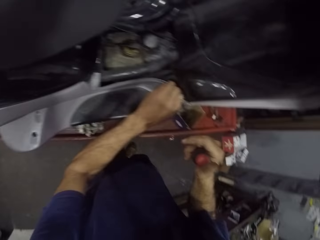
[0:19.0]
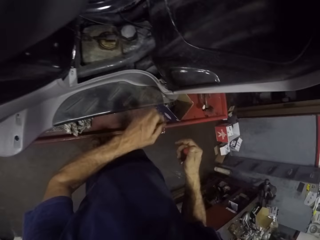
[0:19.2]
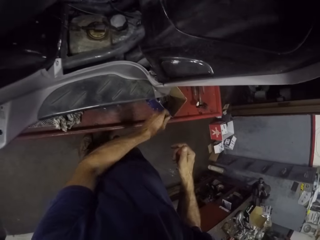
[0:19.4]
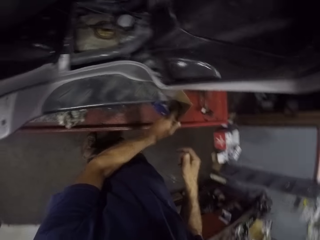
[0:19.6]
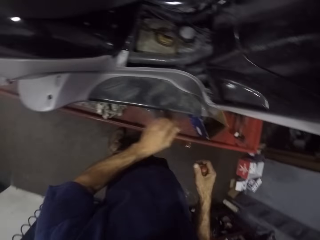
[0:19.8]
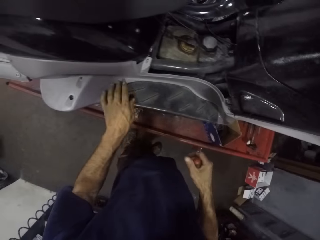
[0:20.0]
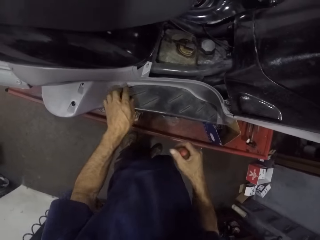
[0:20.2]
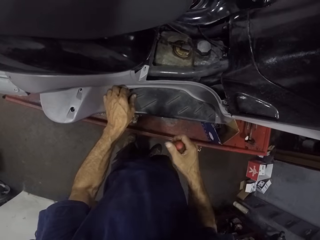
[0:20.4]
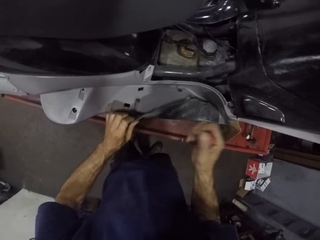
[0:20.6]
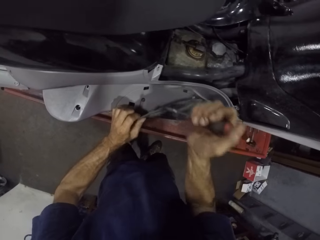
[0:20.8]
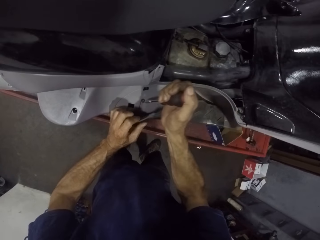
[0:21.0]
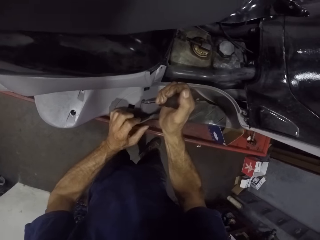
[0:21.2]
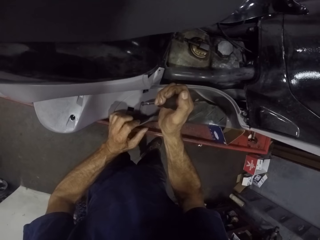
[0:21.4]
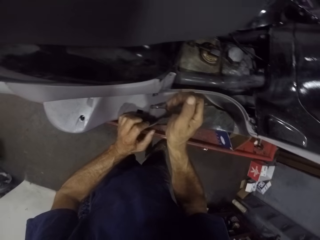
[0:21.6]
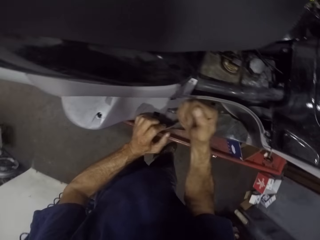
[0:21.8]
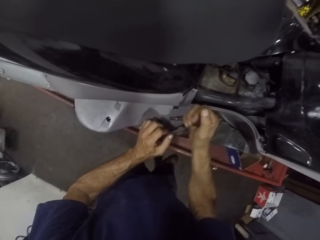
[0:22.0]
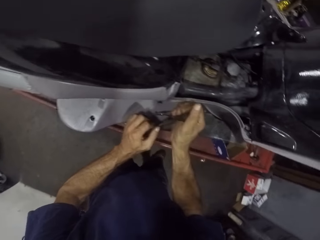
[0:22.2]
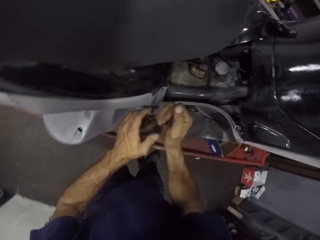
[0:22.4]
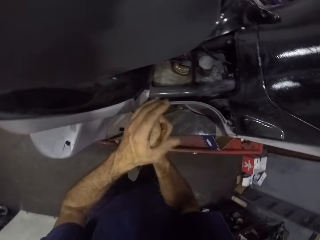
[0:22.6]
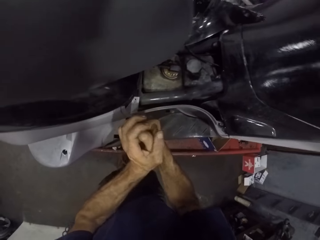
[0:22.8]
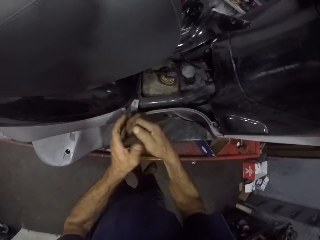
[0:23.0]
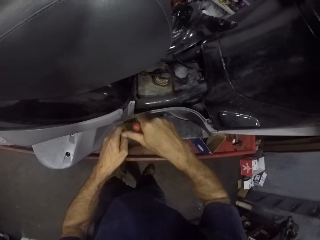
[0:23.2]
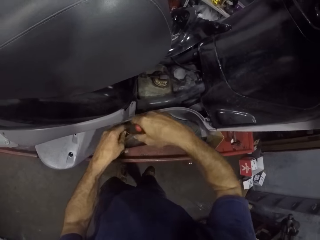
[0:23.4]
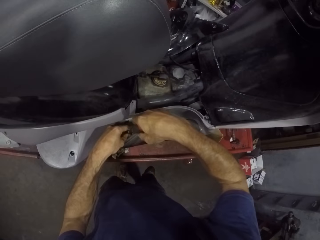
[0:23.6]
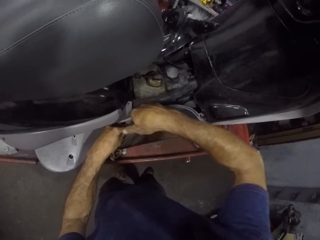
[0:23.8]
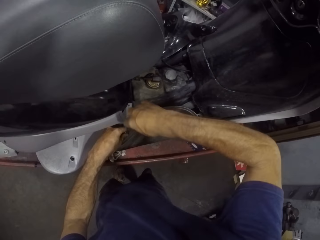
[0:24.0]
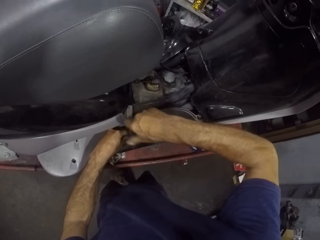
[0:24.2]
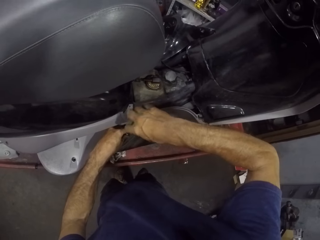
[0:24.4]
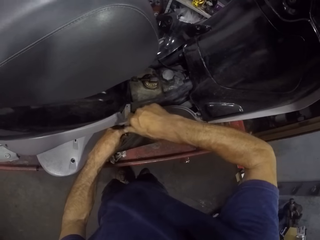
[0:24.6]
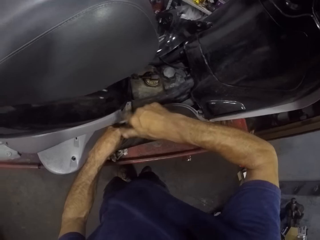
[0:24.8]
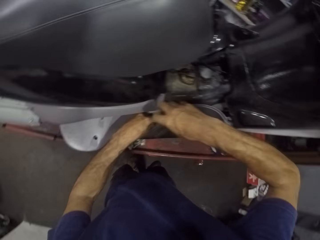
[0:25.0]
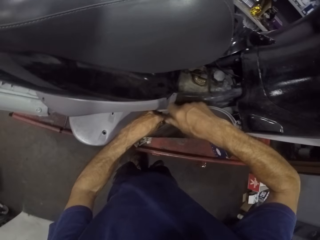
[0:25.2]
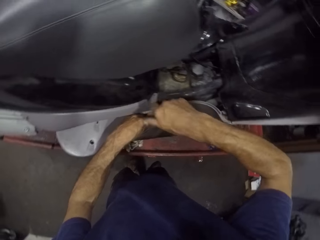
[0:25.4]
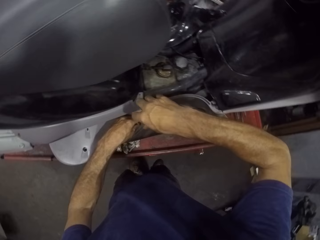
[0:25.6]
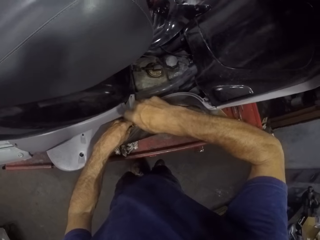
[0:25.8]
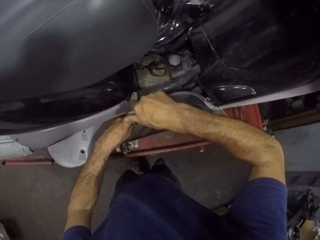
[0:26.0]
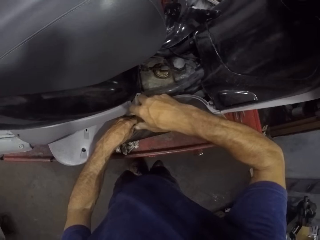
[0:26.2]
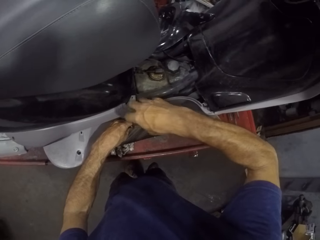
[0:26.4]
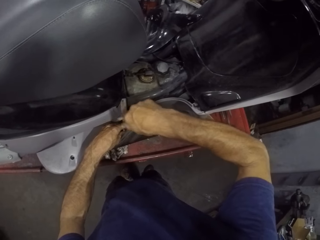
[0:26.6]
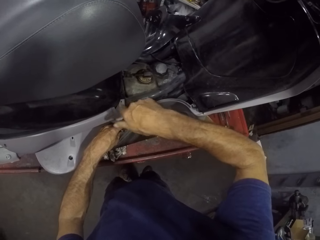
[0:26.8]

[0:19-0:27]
The camera wearer drops the bolt nut on the table. They pull a plastic. They touch a foot mat. They loosen a bolt nut with the screwdriver.

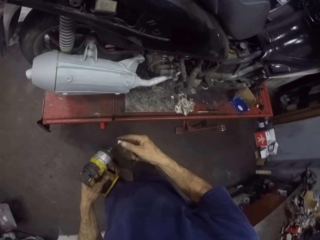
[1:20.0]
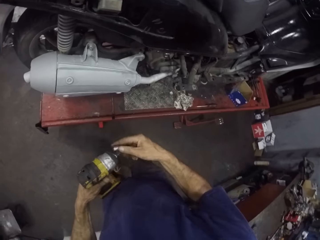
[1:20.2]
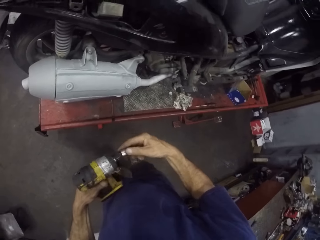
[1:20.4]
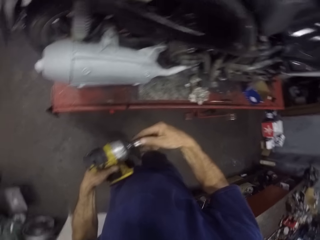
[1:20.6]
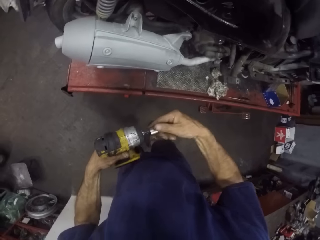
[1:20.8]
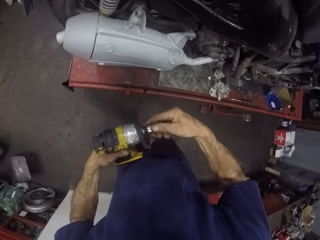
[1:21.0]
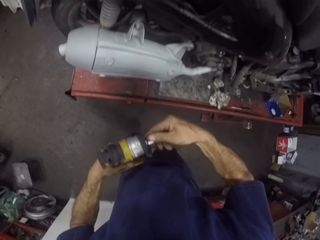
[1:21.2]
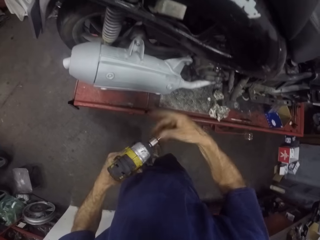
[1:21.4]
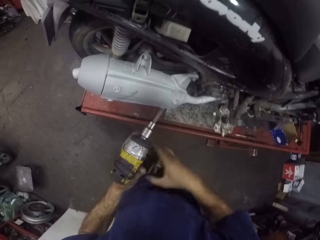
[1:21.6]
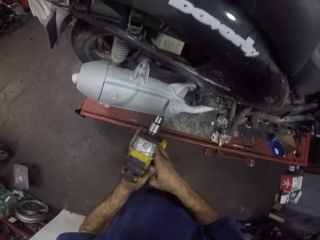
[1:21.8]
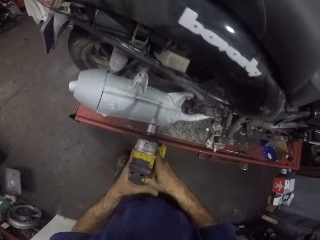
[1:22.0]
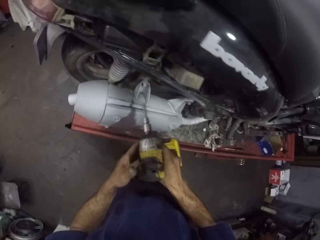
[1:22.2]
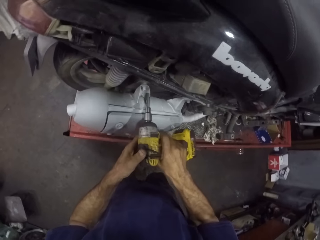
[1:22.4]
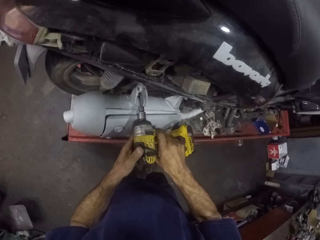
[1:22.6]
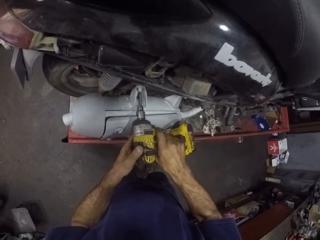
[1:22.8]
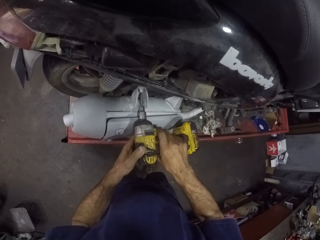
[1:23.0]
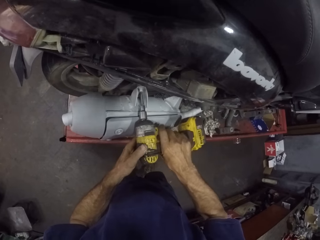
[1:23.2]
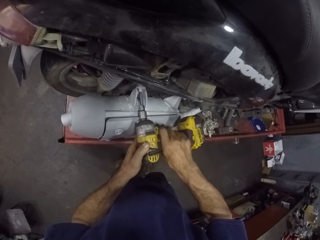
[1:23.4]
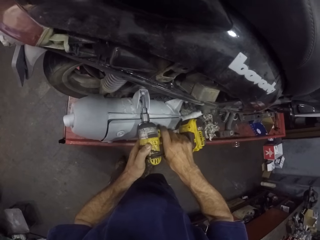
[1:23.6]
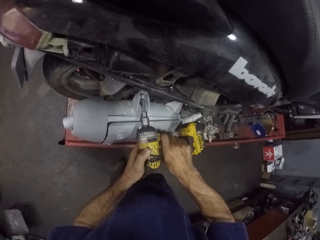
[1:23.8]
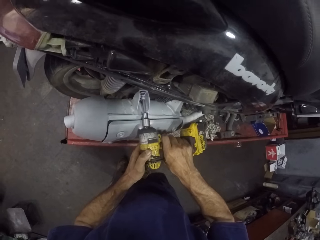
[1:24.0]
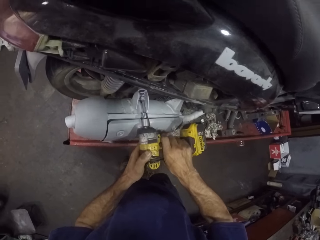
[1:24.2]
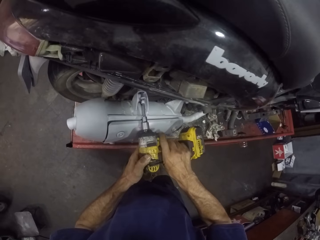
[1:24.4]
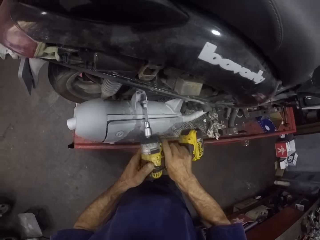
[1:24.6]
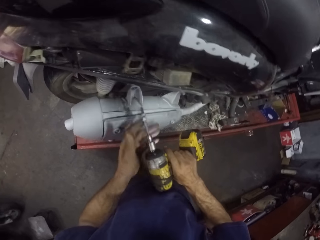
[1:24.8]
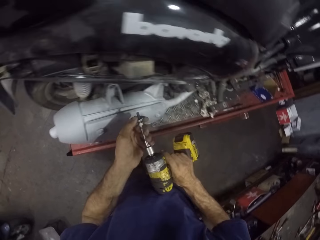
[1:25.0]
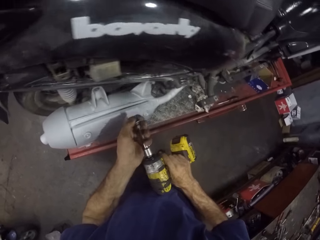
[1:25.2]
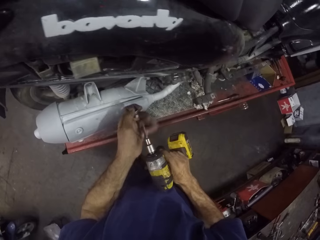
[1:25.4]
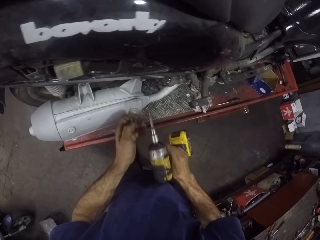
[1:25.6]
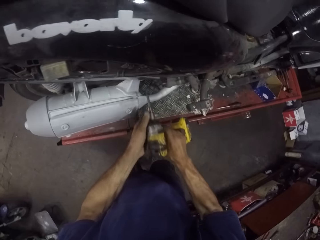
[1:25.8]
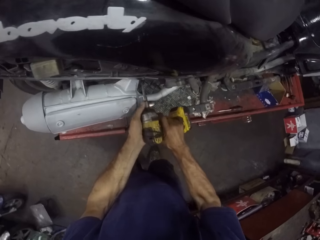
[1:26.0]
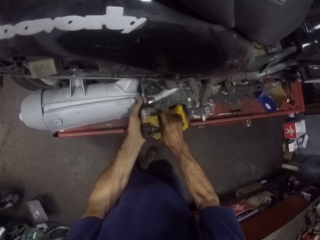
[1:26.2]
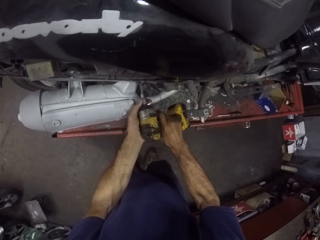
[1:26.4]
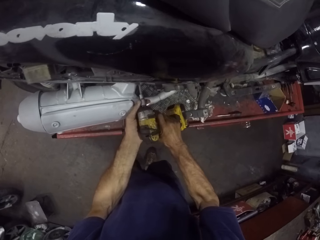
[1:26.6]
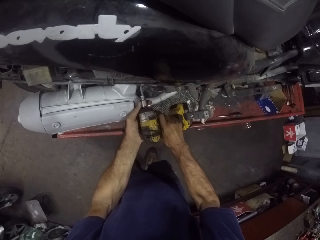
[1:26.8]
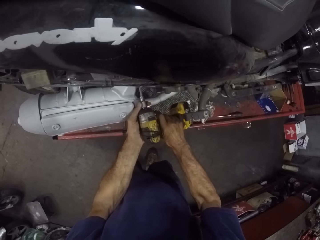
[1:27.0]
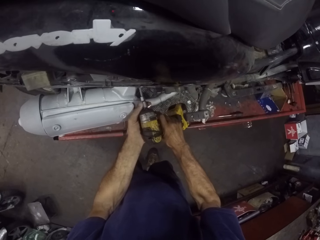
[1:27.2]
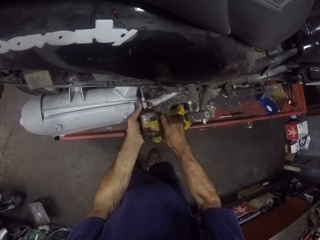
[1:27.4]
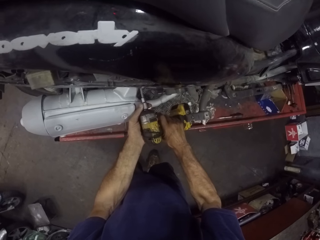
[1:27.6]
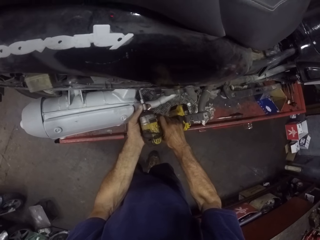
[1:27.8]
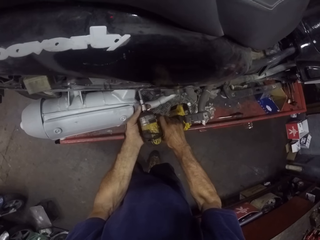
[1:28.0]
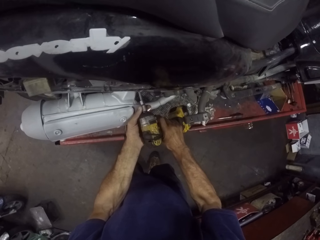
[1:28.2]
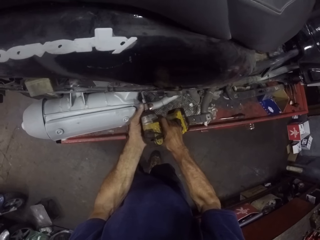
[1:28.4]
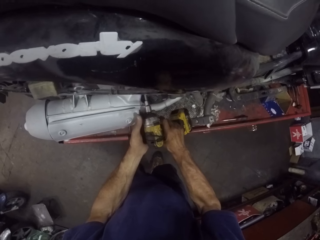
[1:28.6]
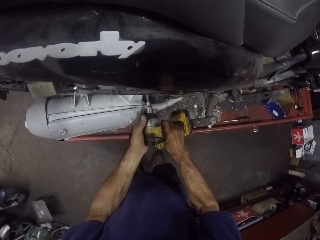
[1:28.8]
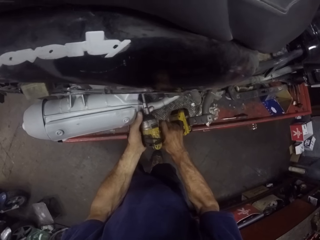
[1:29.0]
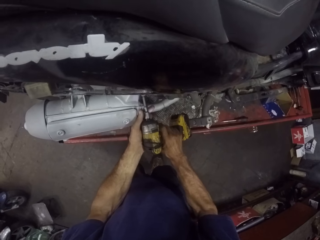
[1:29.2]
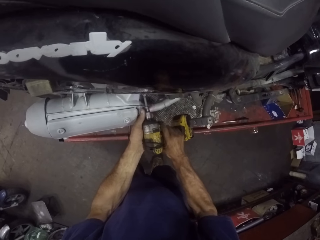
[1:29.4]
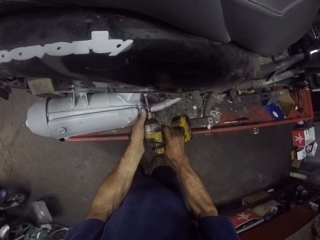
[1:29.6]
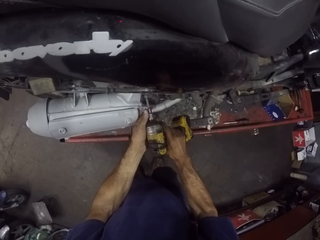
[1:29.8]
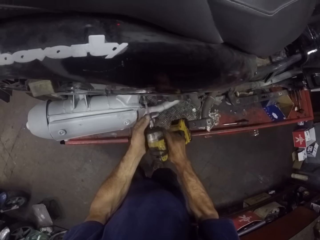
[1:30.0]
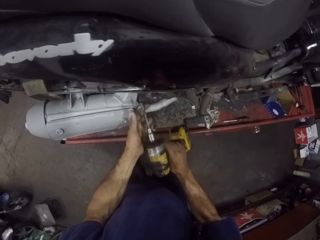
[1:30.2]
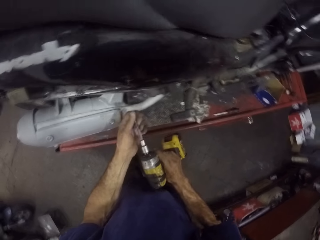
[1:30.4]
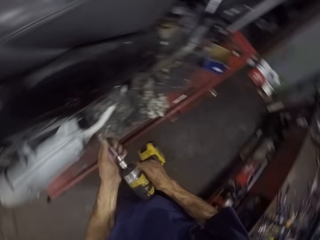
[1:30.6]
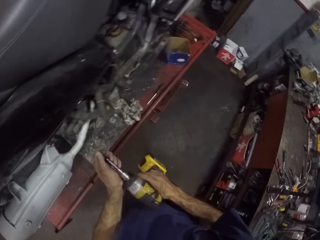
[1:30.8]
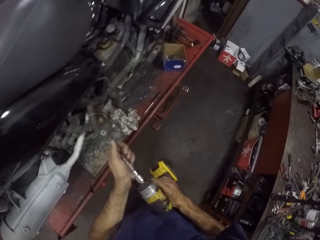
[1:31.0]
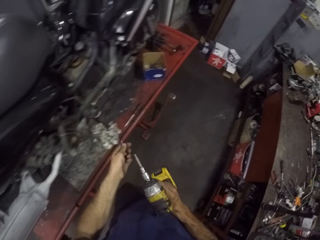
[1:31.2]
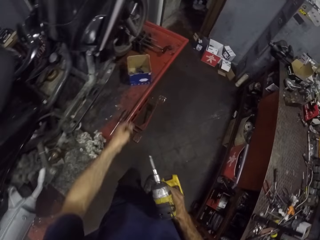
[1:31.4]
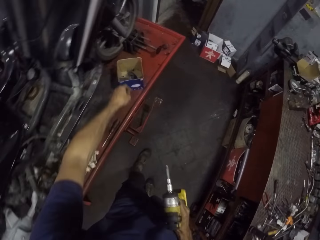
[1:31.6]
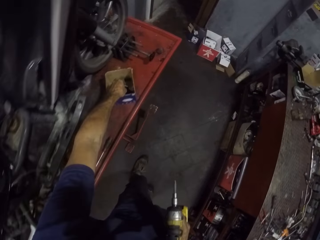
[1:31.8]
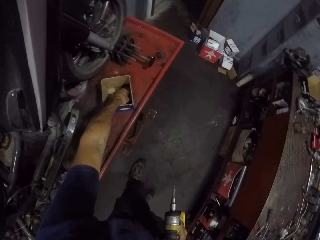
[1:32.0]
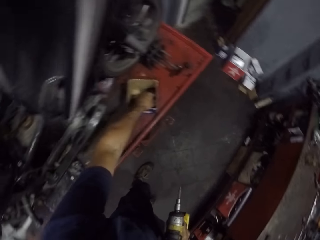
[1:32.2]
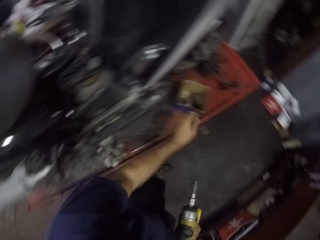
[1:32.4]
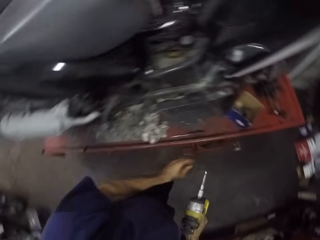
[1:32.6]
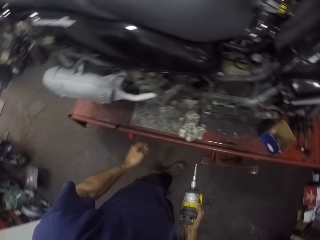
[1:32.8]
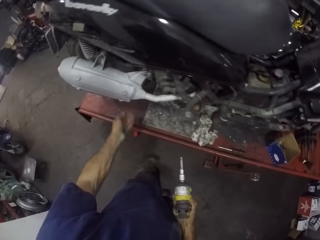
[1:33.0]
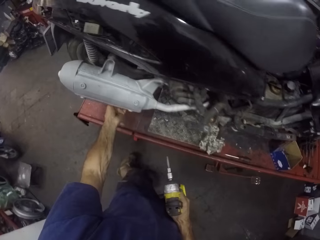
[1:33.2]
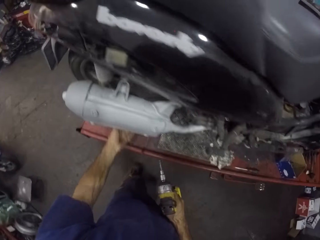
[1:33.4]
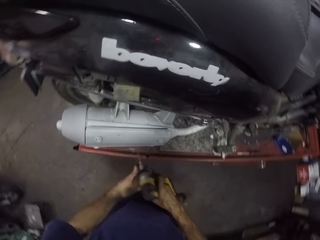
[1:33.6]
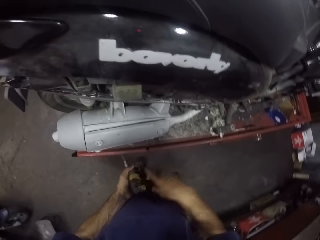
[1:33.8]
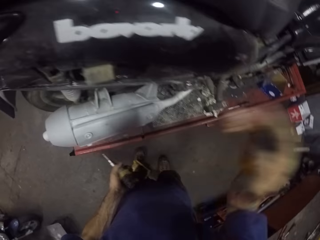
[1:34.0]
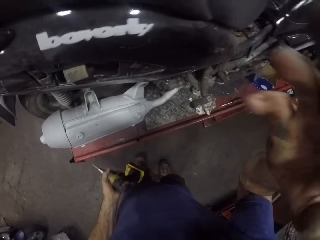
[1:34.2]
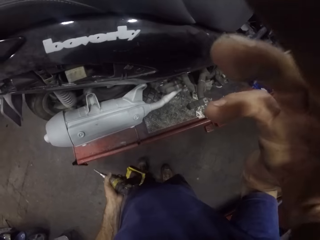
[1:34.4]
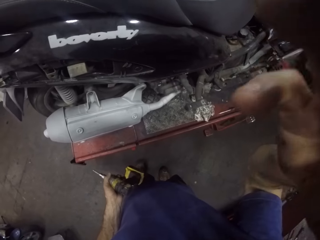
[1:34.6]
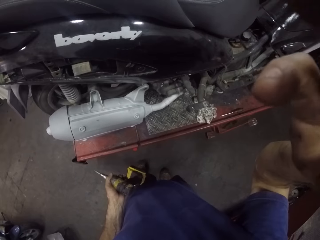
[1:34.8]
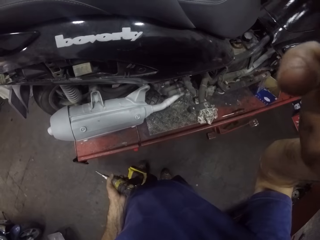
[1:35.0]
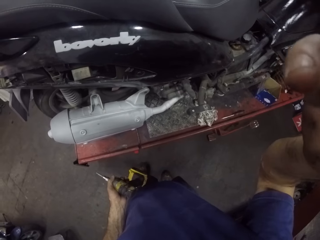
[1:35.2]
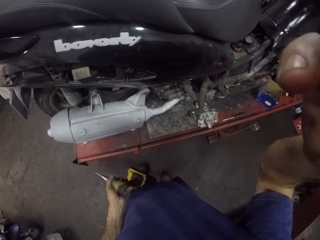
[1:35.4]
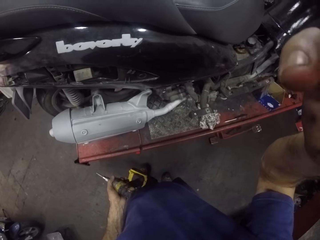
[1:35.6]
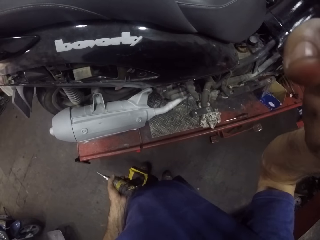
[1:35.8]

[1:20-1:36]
The camera wearer closes the cordless screwdriver. He opens a screw with the cordless screwdriver. He uses the driller on the air filler. He removes a bolt nut from the air filler. He opens a screw with the cordless screwdriver. He takes the screw. He puts the screws on the table. He drops the bolt nut in the box container. He touches the motorbike. He transfers the cordless screwdriver to his left hand. He touches something.
